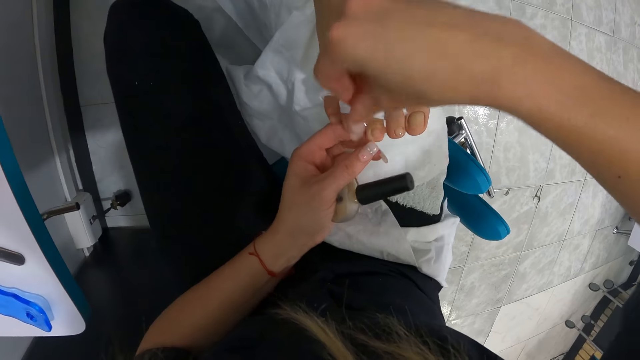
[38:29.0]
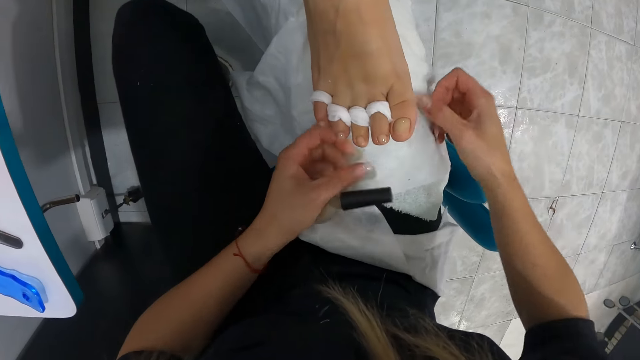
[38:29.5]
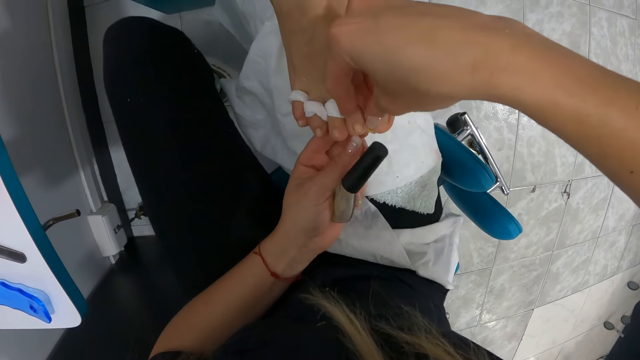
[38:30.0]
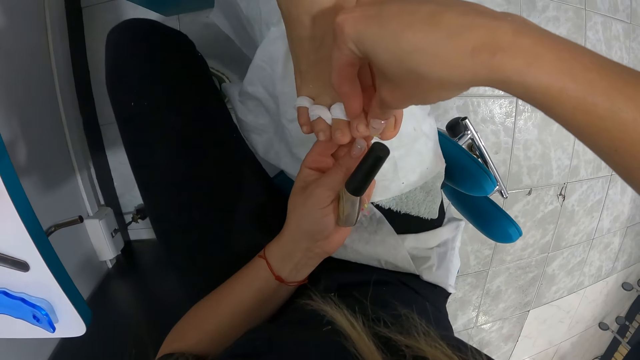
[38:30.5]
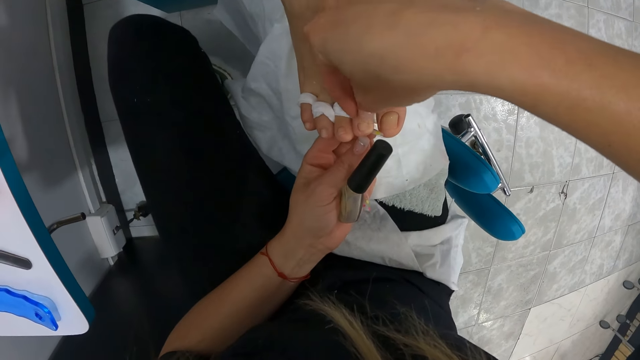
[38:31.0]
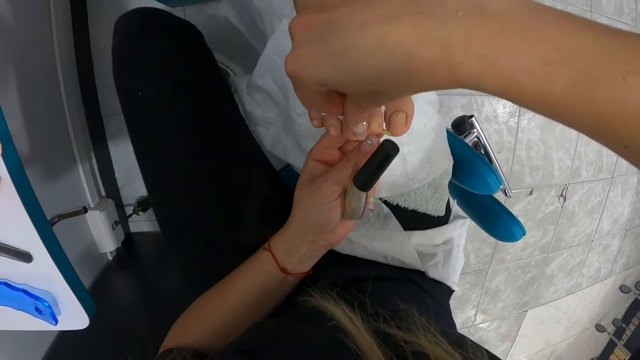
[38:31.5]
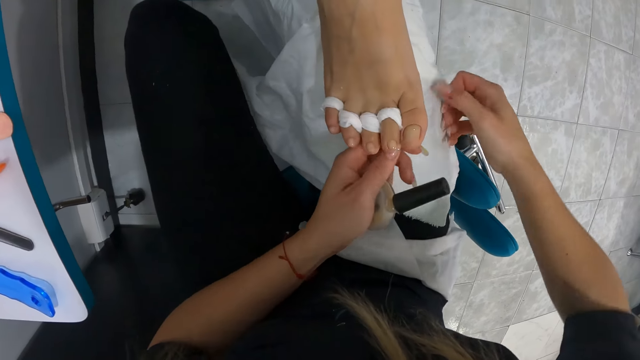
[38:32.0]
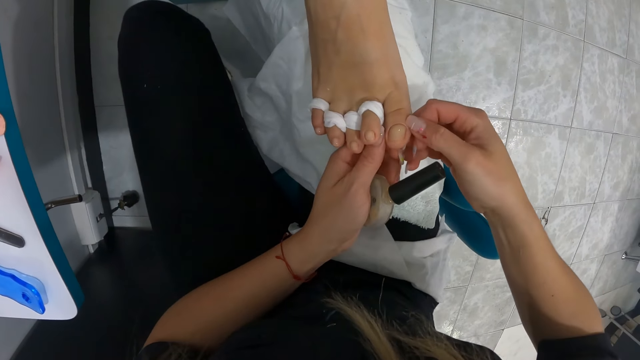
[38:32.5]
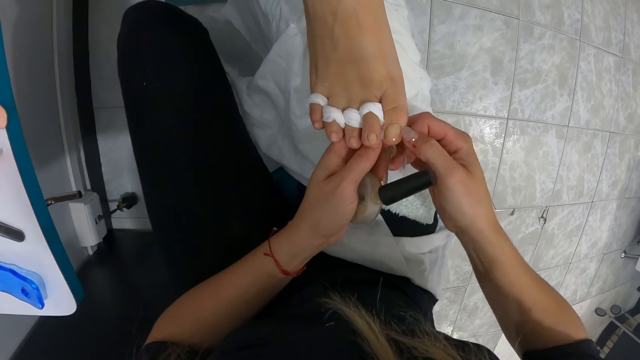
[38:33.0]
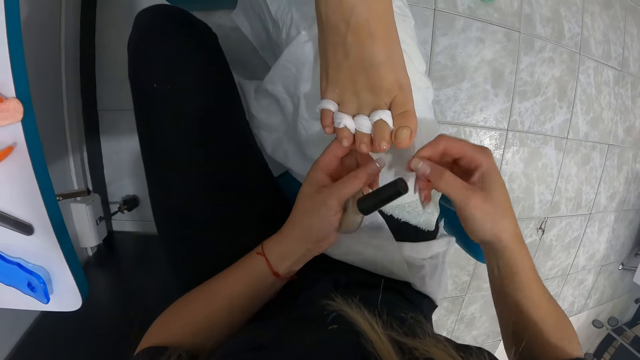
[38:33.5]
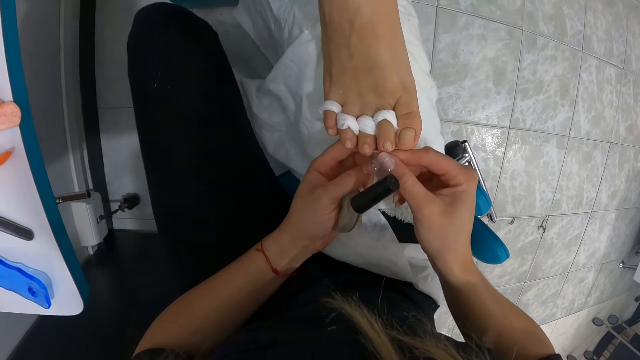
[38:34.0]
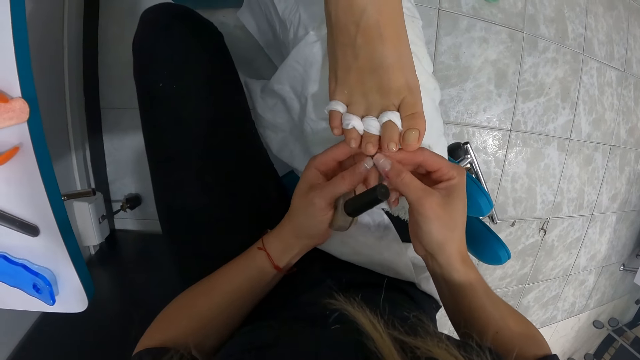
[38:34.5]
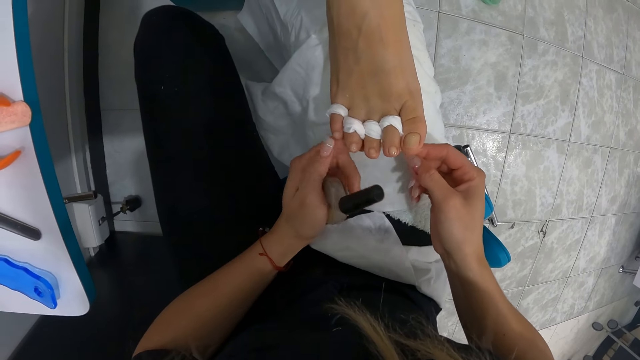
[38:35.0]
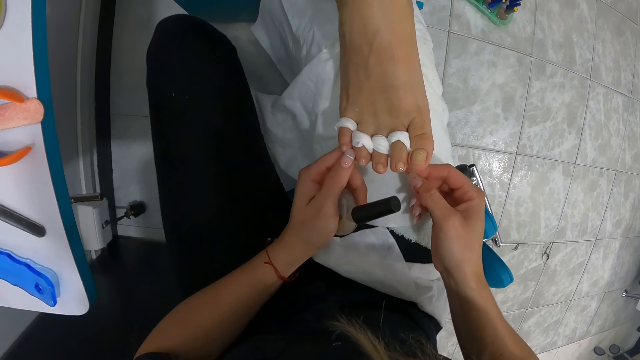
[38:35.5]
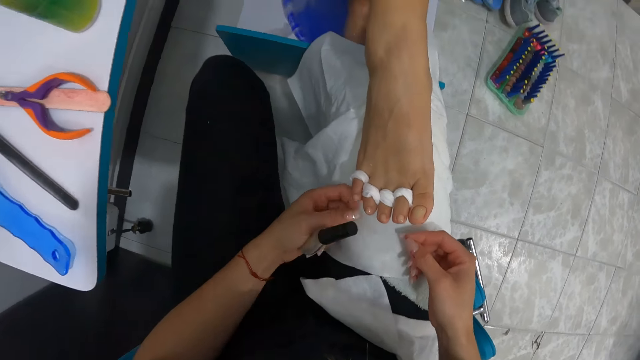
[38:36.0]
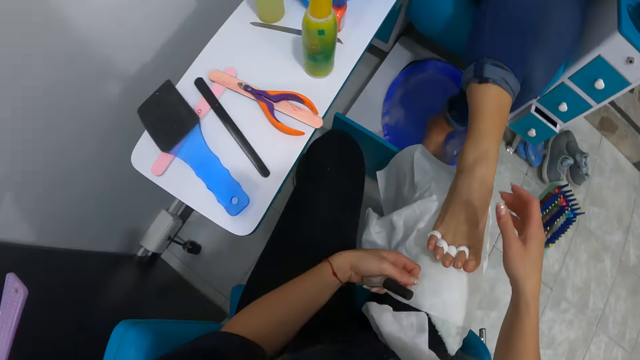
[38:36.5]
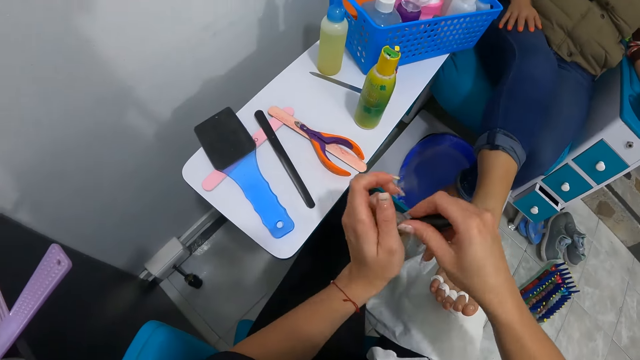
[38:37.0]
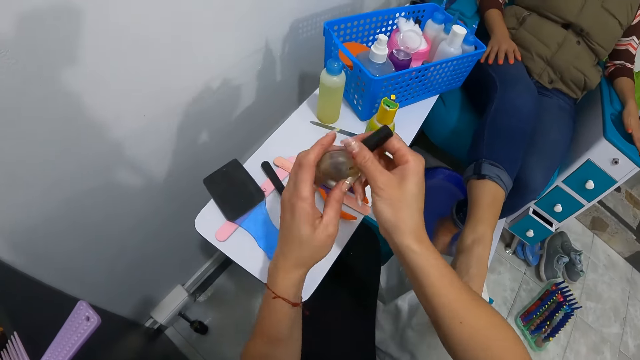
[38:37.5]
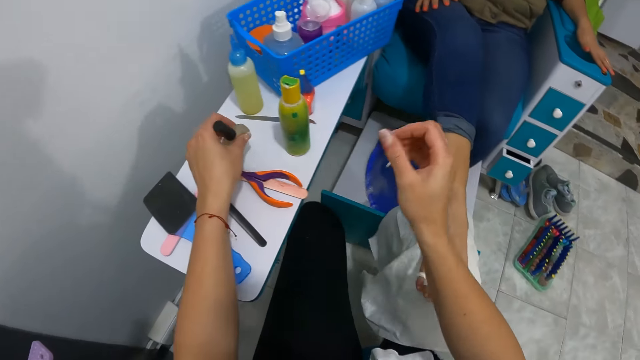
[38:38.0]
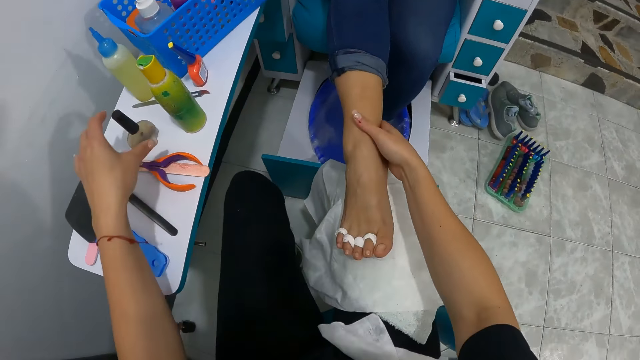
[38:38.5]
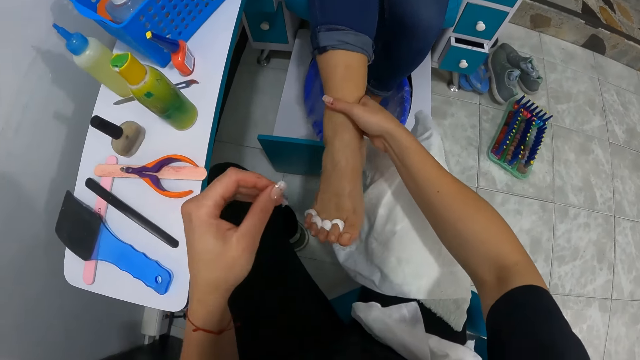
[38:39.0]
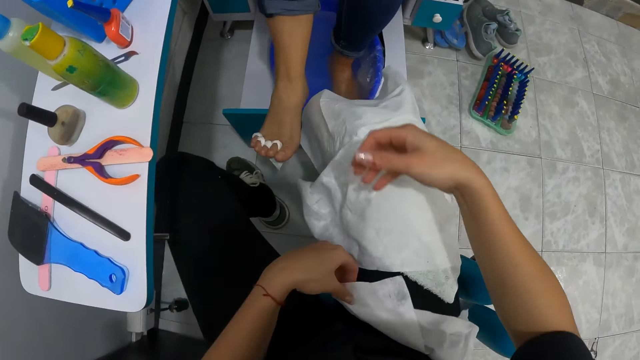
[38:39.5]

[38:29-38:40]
The camera wearer closes the nail oil container with her right hand. She places the nail oil container on the table with her left hand. She lowers the woman's right foot with her right hand.

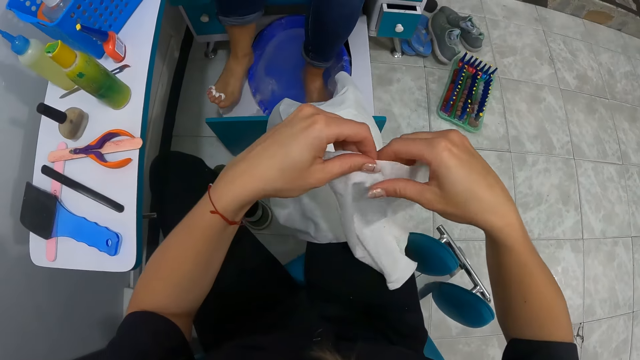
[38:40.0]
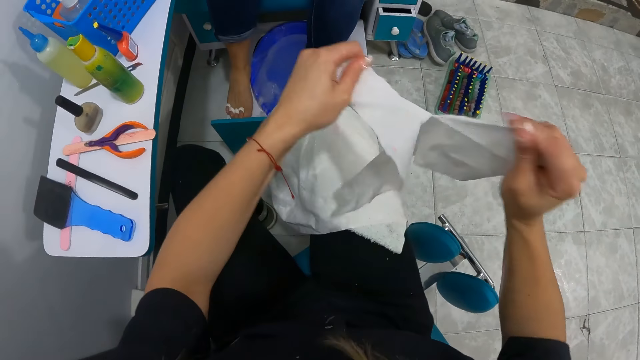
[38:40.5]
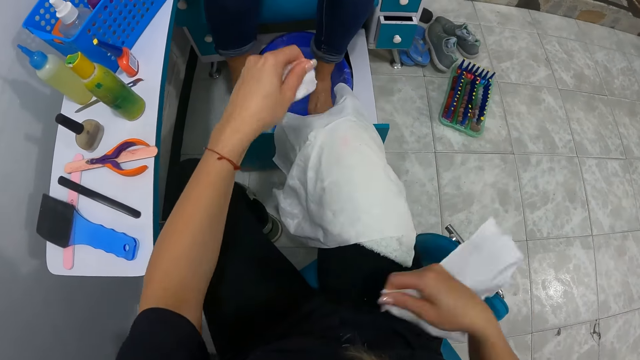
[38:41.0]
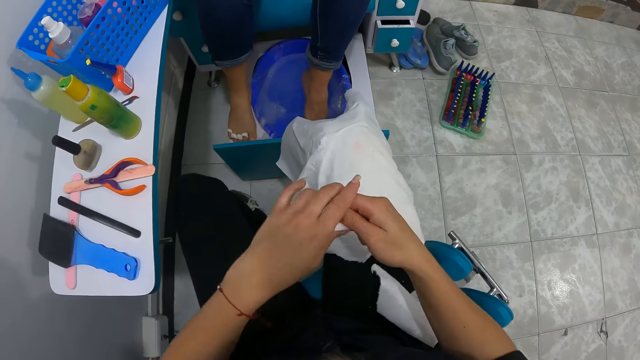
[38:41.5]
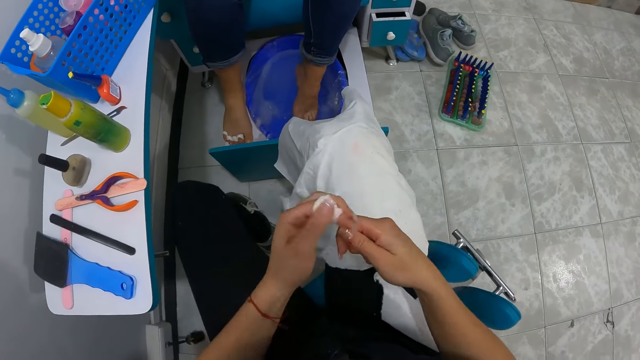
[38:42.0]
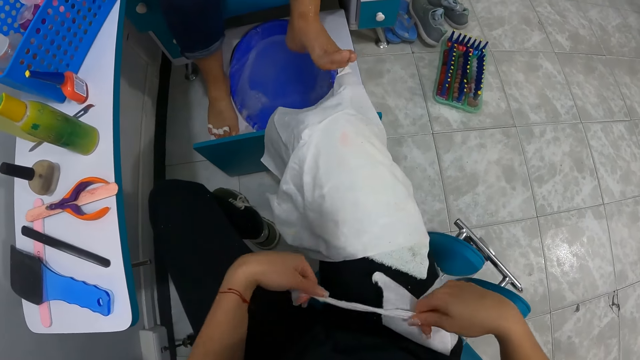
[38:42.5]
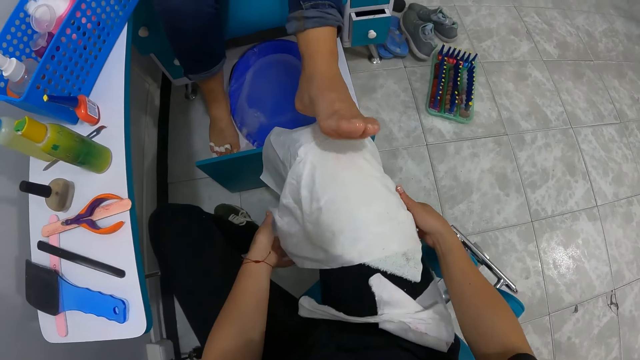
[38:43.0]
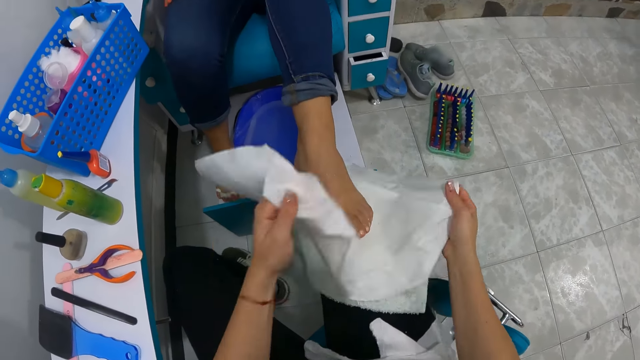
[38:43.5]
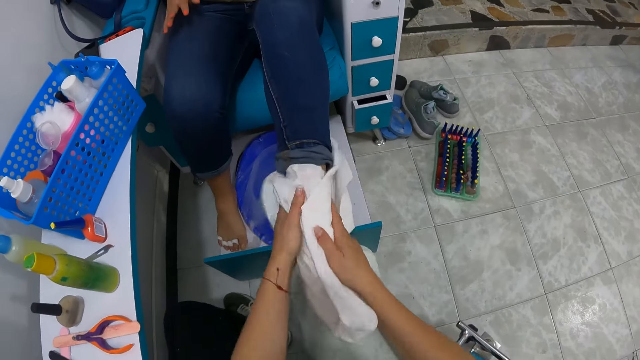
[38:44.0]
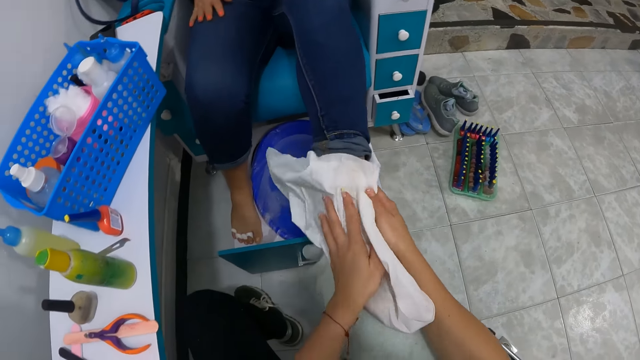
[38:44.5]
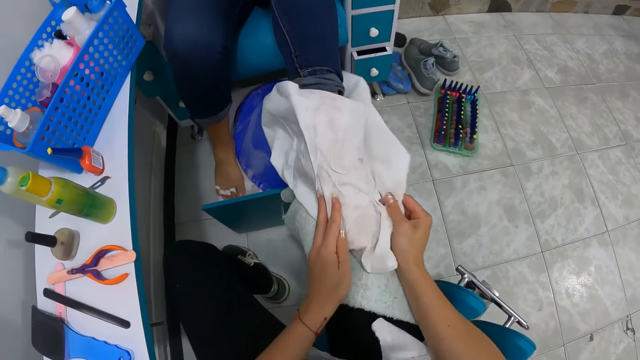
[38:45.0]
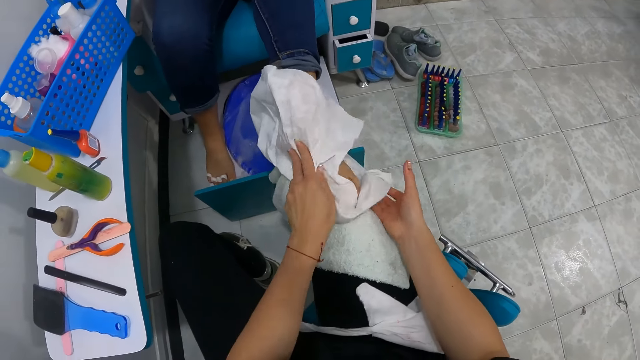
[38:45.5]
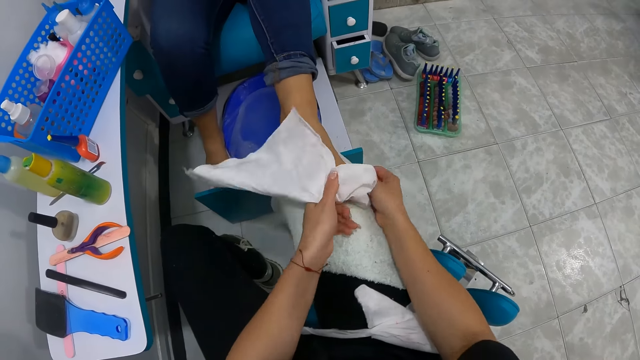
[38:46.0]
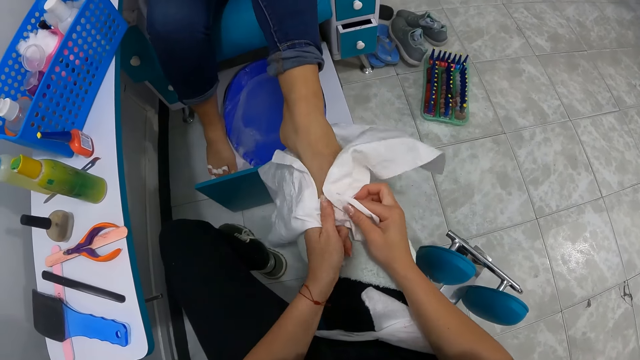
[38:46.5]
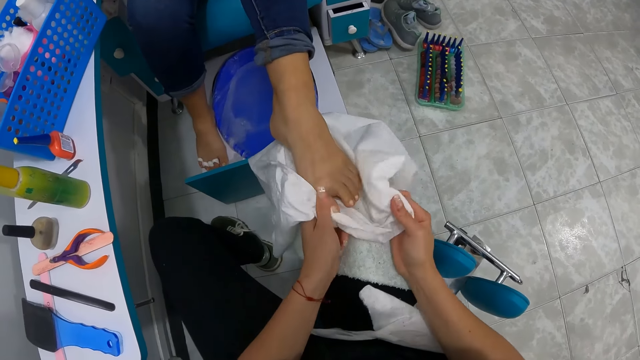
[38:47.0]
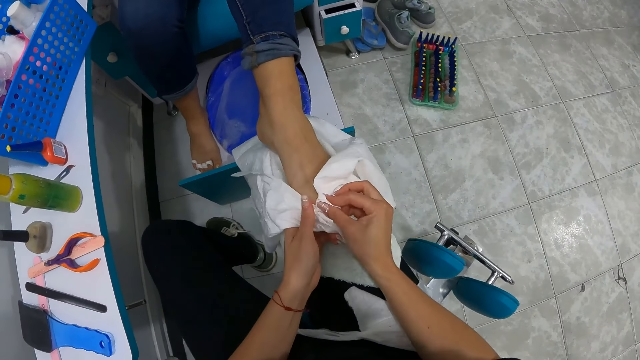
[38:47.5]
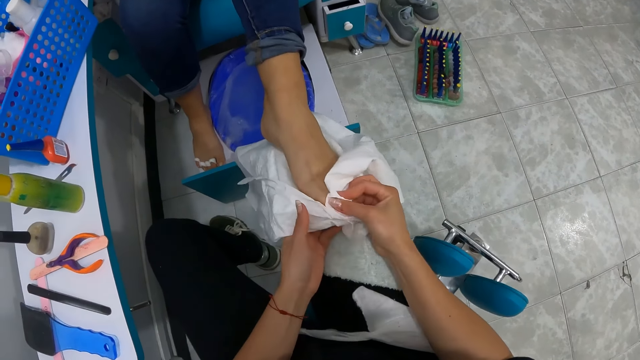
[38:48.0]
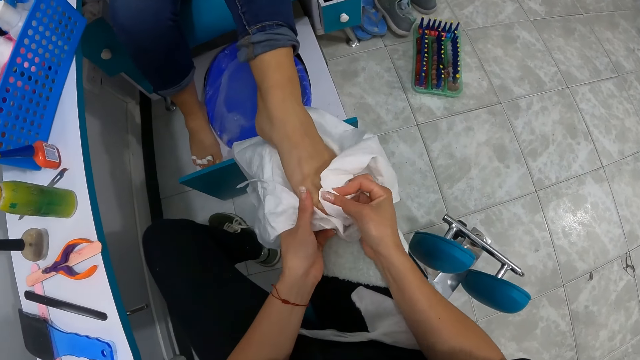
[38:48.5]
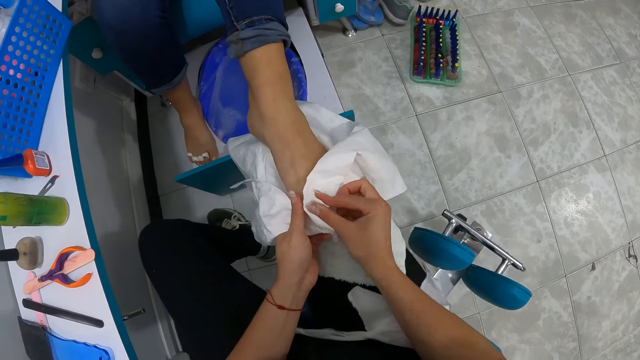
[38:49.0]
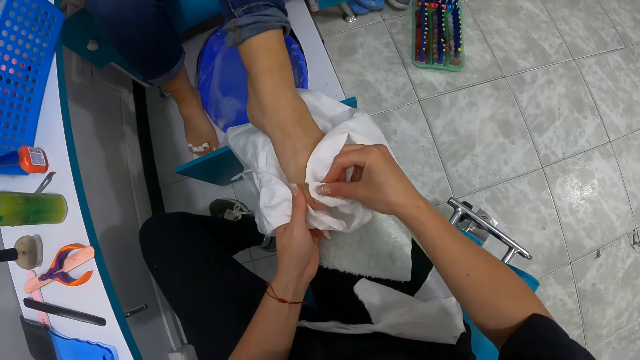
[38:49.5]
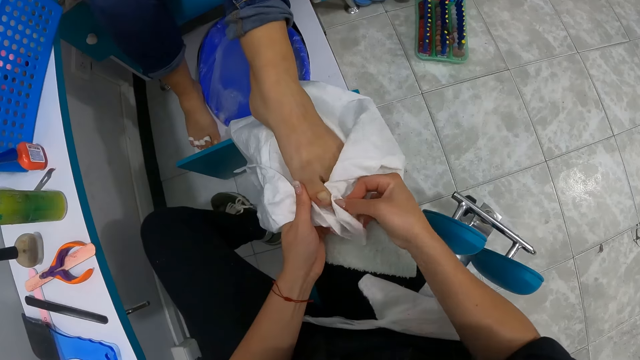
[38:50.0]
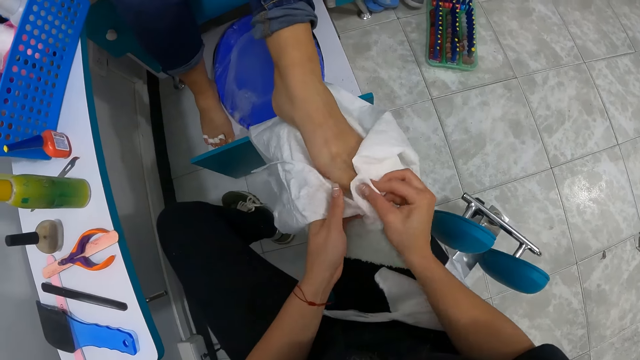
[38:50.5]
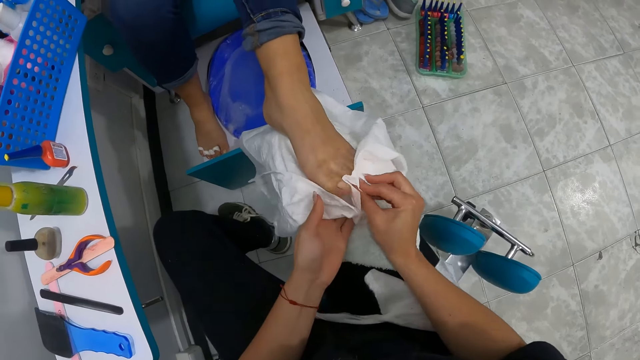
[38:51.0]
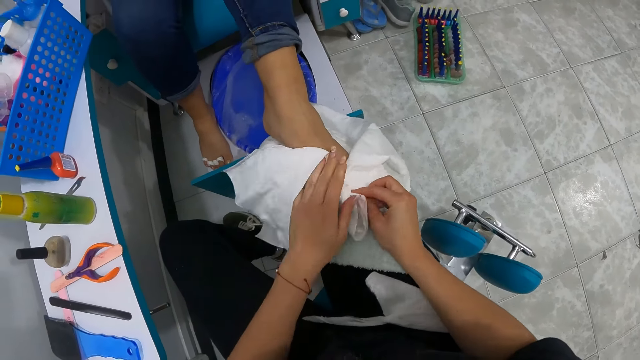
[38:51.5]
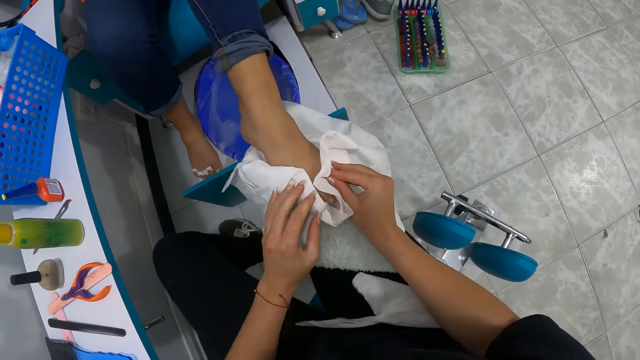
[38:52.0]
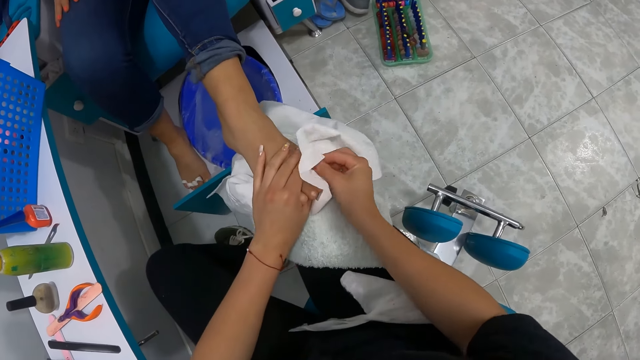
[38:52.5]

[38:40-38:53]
The camera wearer picks up the napkin on her lap with her left hand. She cuts the napkin into two with her hands. She places a part of the napkin on her lap with her right hand. She rolls the other part of the napkin with her hands. The woman places her left foot on the napkin on the camera wearer's knee. The camera wearer cleans the woman's foot with the napkin on her knee.
